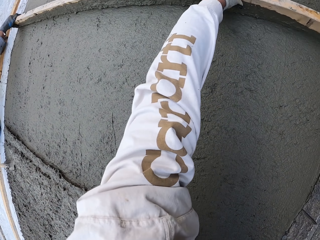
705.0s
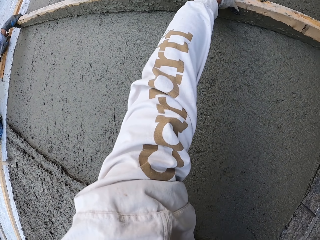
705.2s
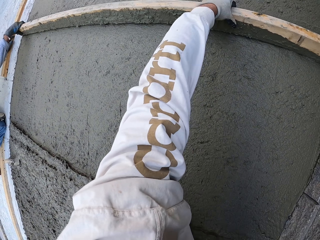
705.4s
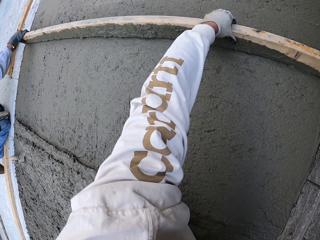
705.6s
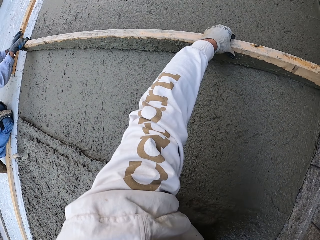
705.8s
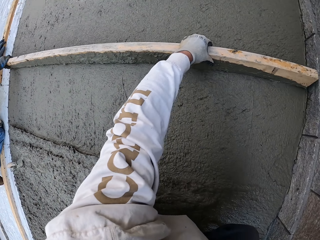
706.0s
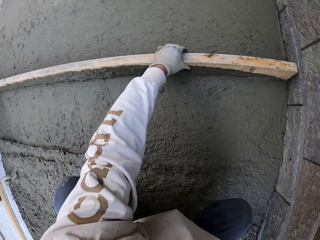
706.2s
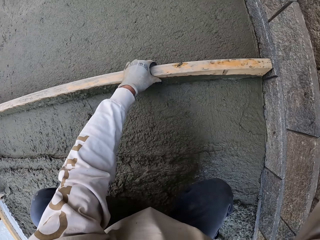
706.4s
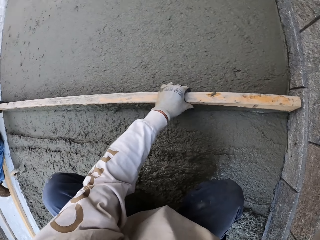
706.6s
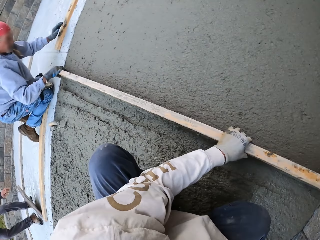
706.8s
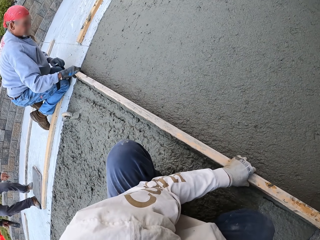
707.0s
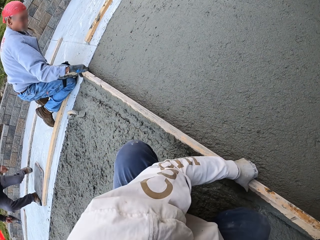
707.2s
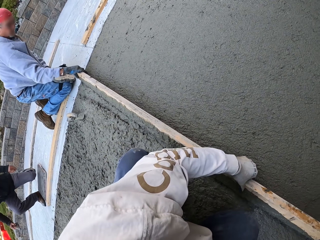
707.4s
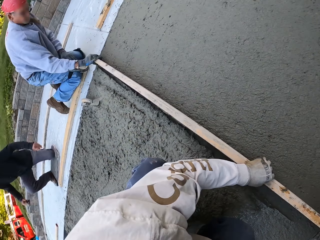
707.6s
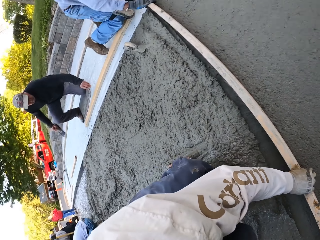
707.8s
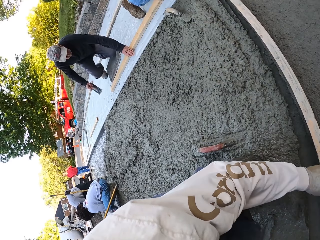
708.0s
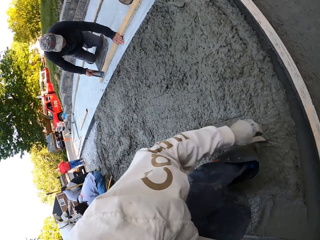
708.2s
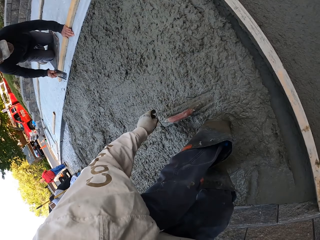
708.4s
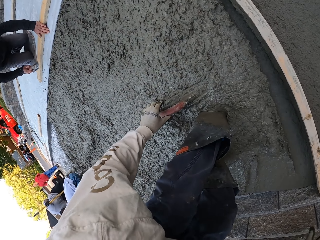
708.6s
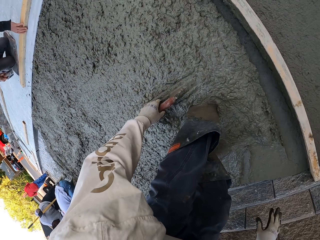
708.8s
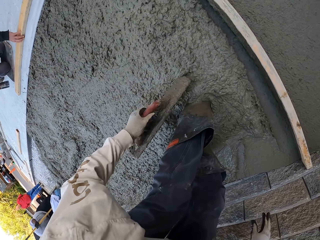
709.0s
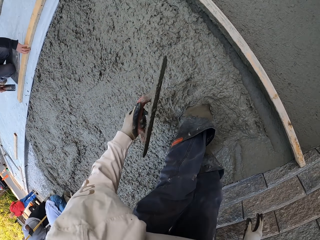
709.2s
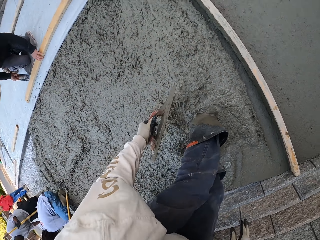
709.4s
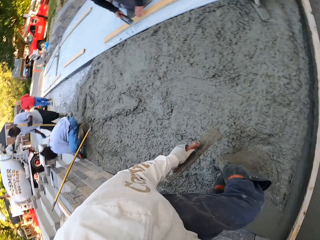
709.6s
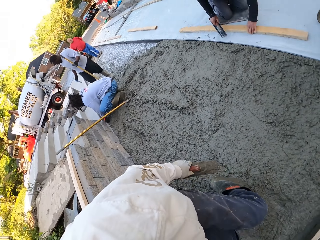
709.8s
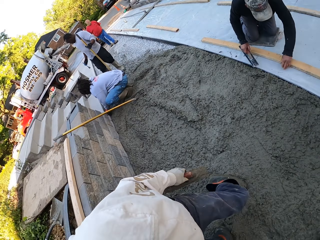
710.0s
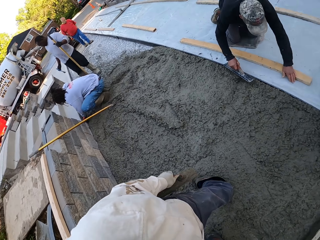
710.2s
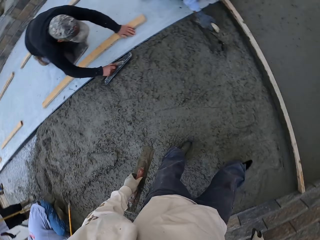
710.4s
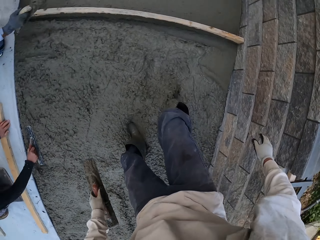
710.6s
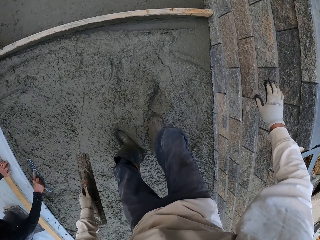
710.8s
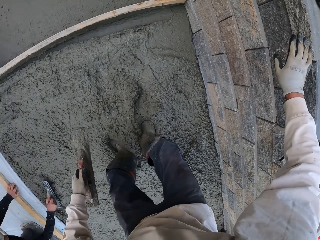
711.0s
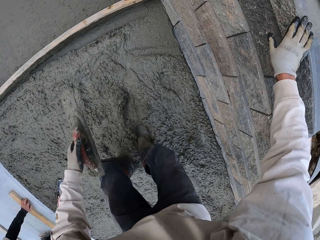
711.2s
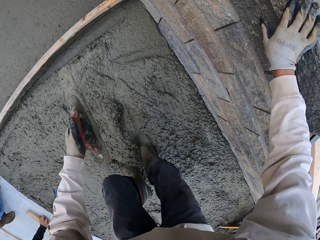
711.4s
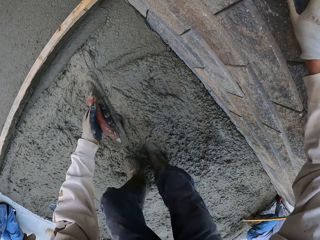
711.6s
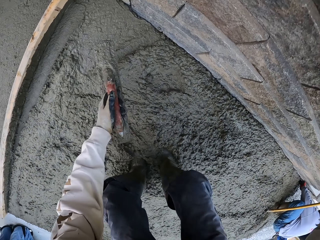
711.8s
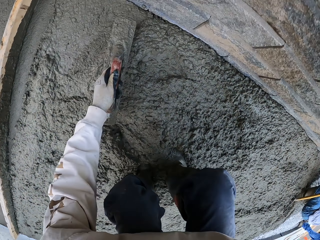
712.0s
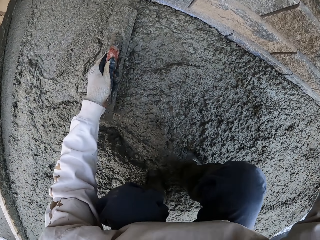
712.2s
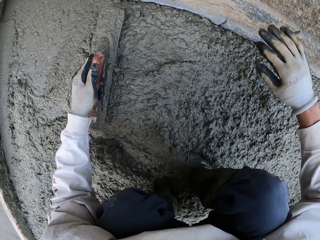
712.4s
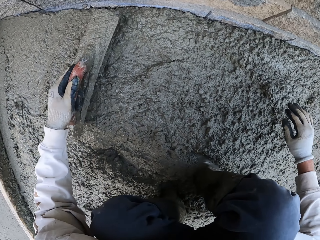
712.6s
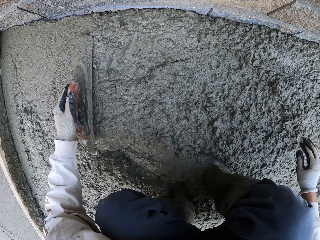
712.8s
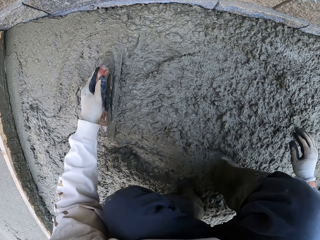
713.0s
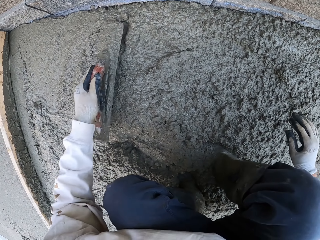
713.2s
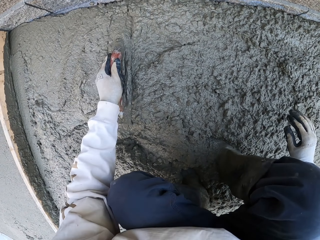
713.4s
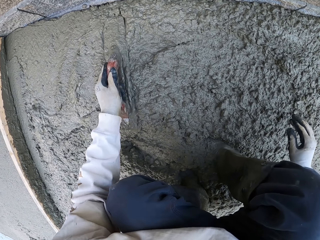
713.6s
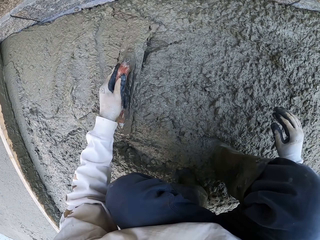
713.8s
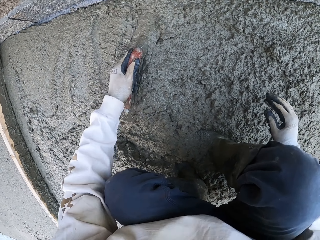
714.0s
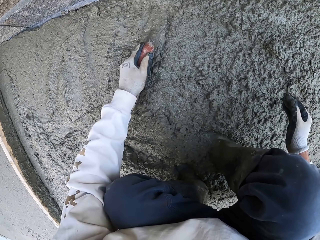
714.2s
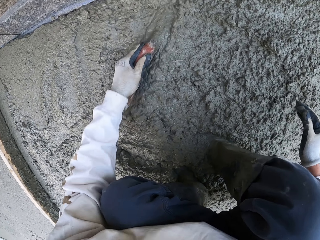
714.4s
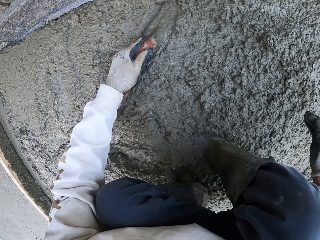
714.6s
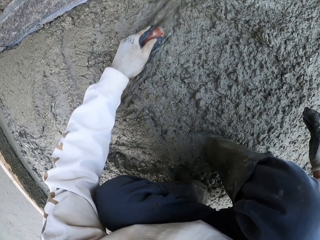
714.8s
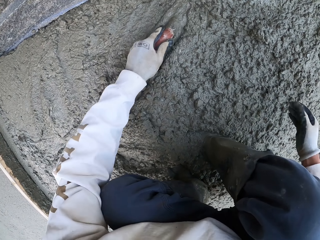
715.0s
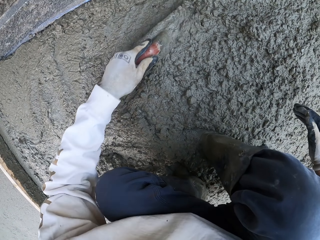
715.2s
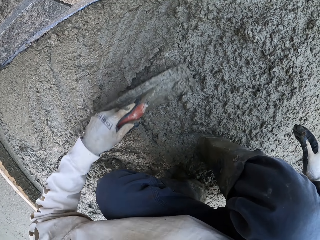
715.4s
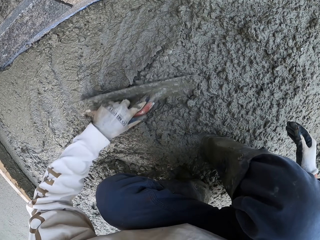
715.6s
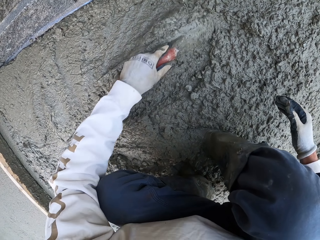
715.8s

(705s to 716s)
The camera wearer looks around and puts the wood down. They pick up a masonry trowel and turn around. A man flattens the floor. The camera wearer looks around, touches the wall, and levels the concrete with the masonry trowel.

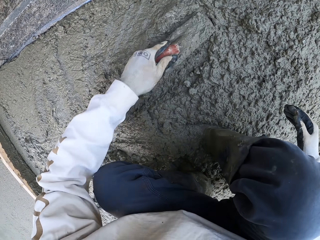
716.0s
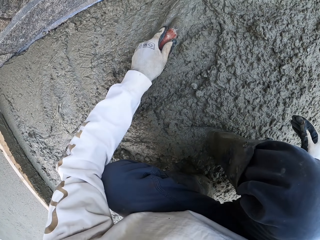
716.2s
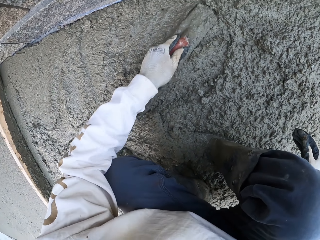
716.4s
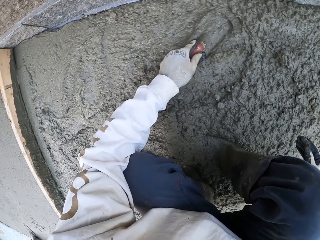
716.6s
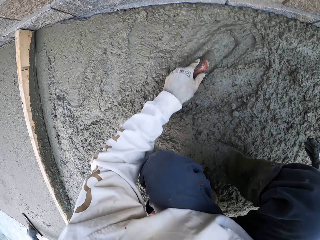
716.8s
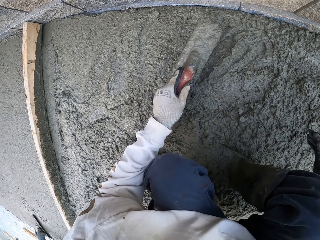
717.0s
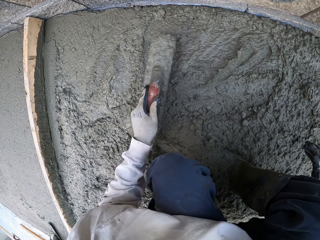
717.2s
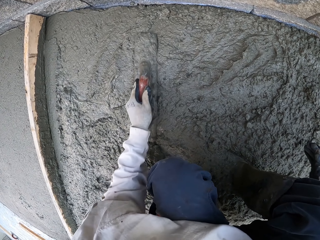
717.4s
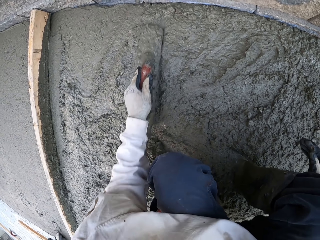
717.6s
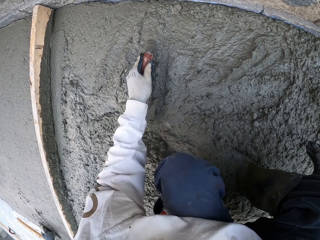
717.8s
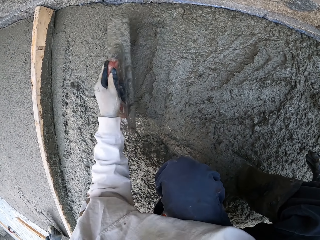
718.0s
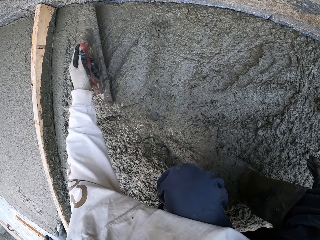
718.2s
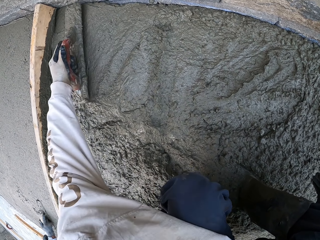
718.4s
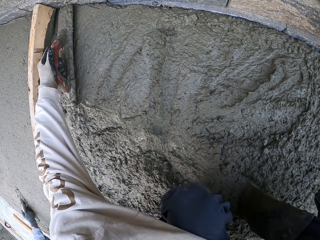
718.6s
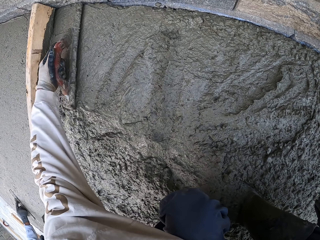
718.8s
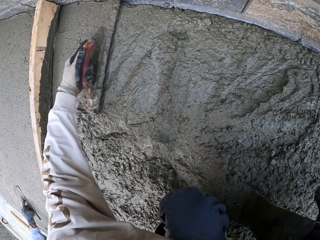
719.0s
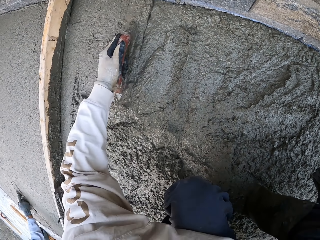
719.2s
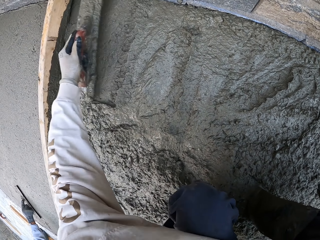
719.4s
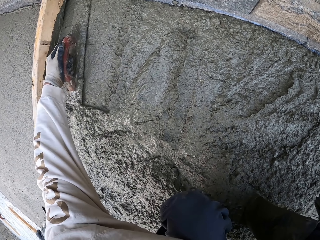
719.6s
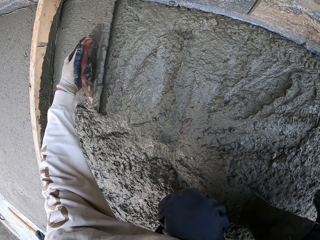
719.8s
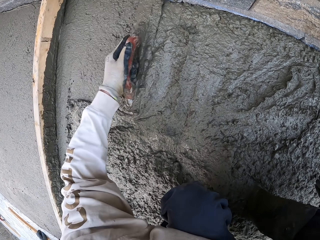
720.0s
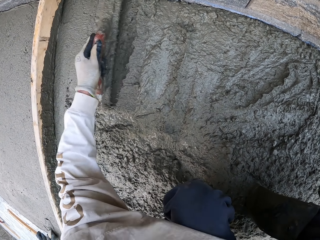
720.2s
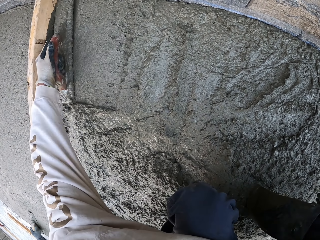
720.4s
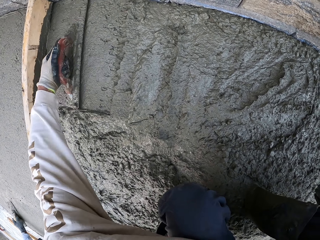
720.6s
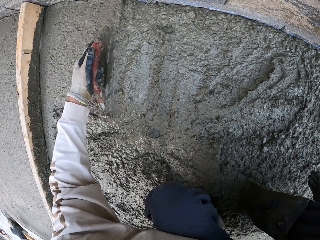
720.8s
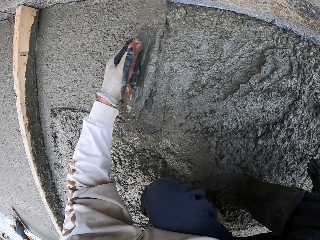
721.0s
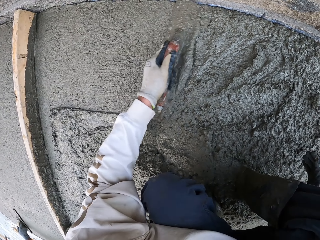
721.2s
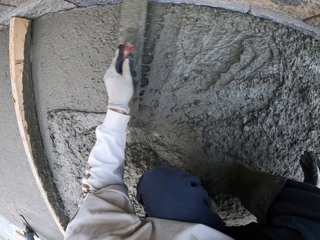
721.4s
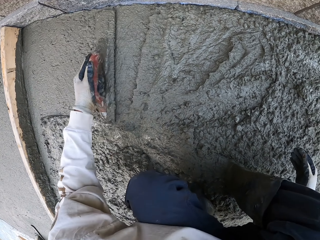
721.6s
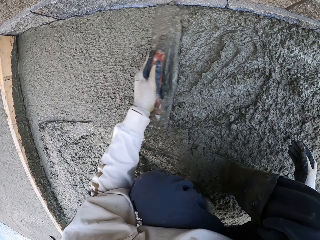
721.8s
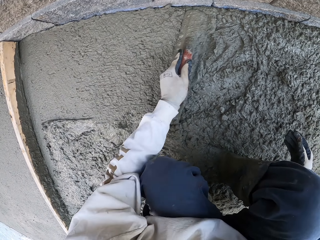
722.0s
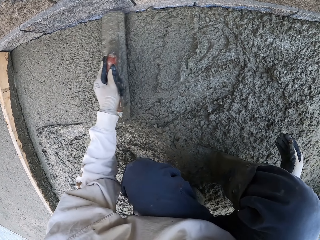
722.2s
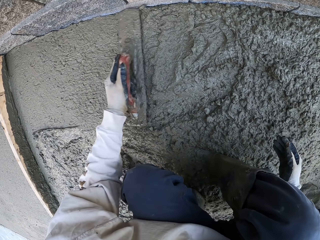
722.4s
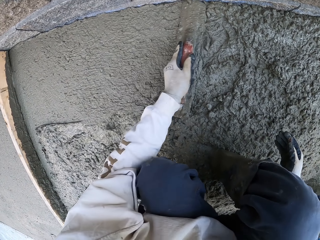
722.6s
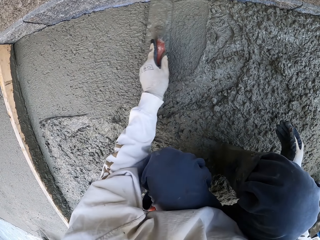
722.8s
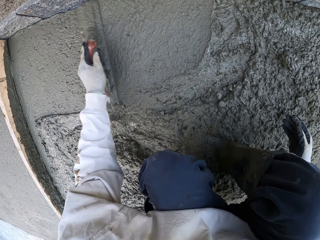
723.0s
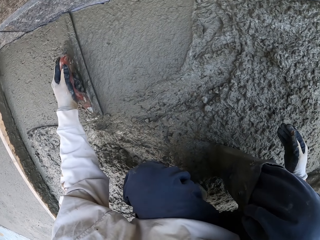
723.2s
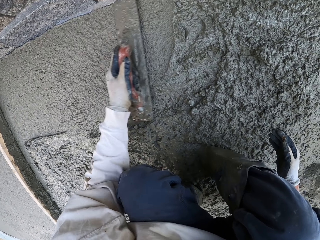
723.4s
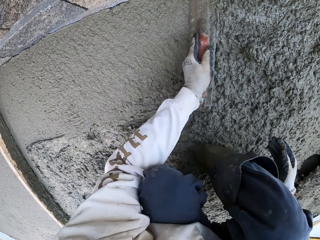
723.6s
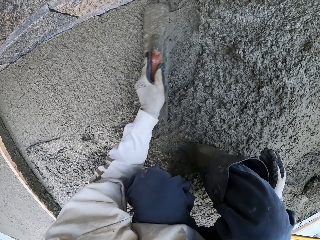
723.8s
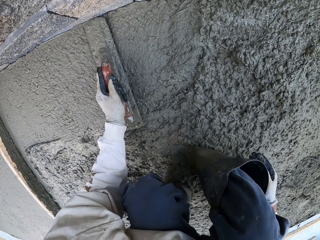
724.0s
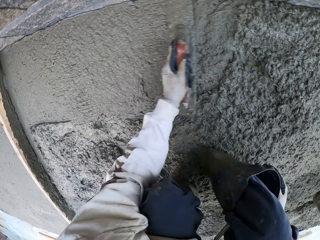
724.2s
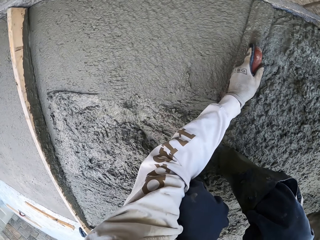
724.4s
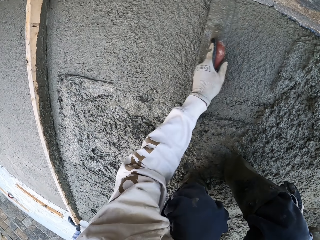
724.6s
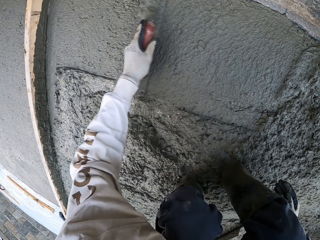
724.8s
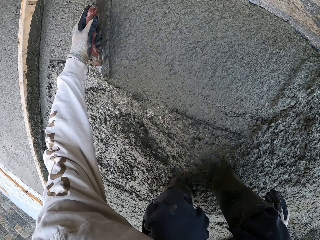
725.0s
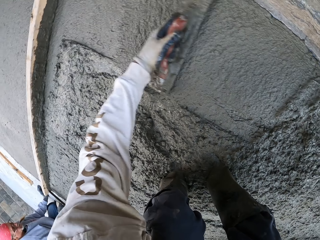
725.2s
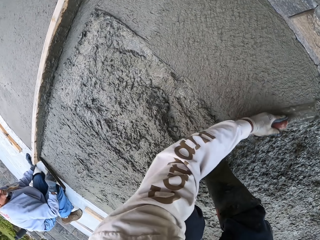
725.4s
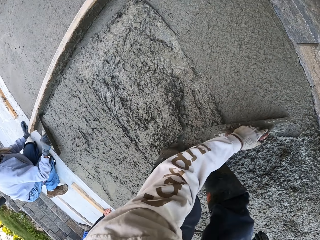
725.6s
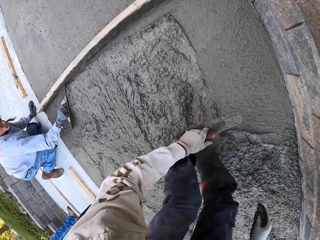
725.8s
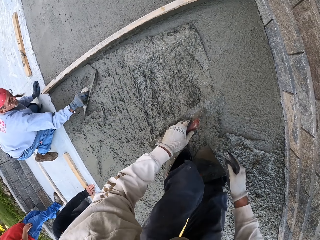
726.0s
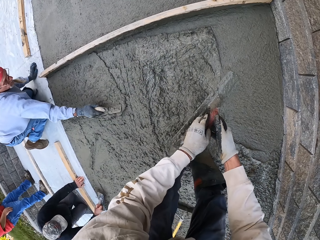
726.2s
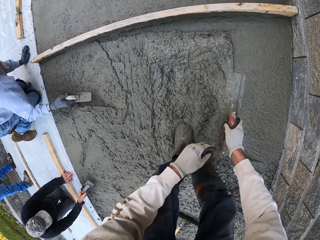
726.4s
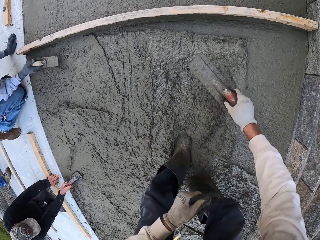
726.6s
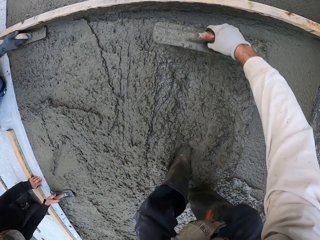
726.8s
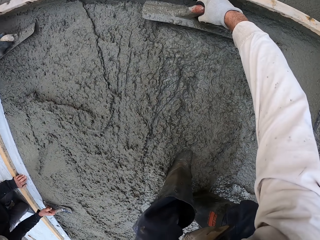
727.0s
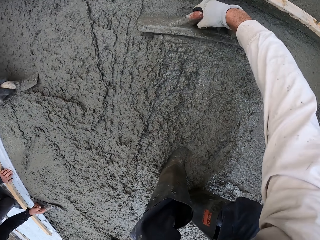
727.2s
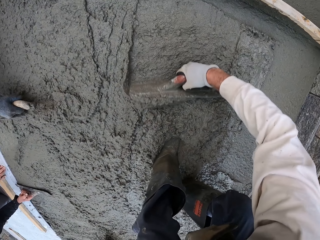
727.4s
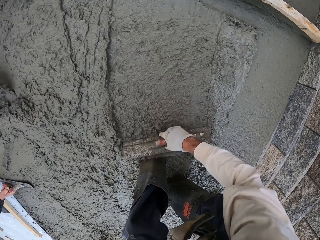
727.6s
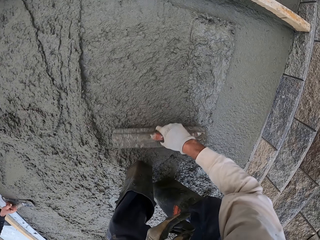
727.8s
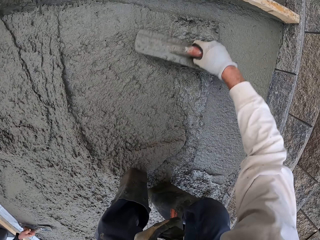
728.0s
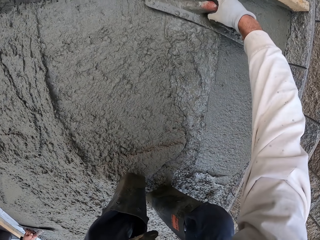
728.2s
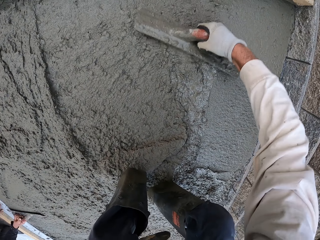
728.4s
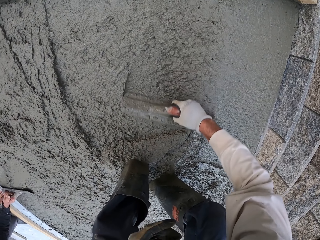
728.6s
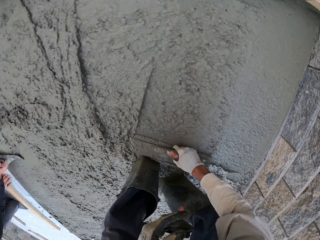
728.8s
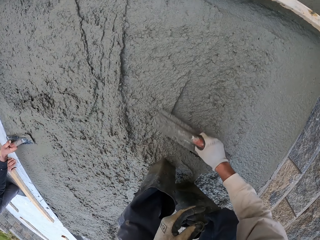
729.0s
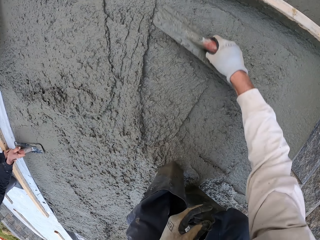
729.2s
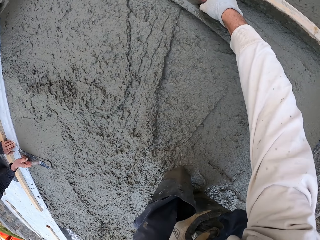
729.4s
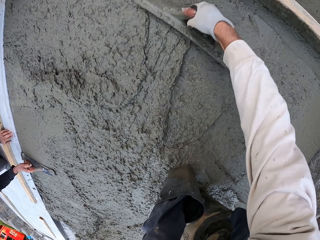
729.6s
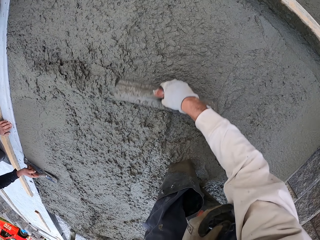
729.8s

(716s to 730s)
The camera wearer flattens the floor. A man flattens the floor. The camera wearer flattens the floor. Another man flattens the floor. The first man flattens the floor.
